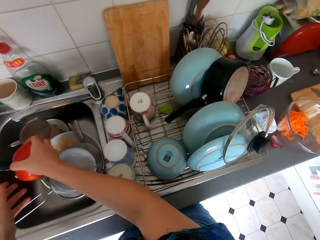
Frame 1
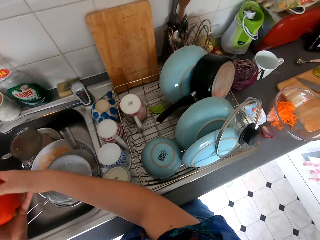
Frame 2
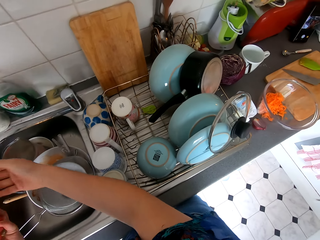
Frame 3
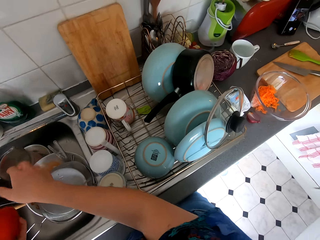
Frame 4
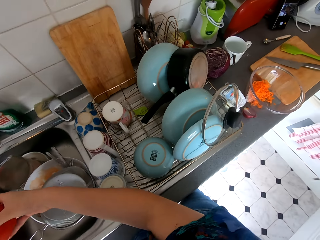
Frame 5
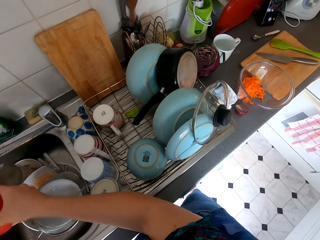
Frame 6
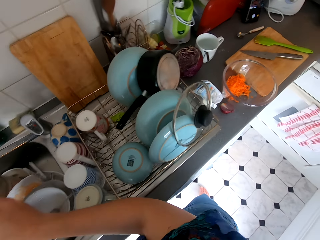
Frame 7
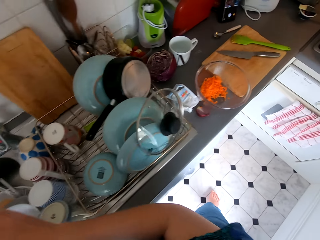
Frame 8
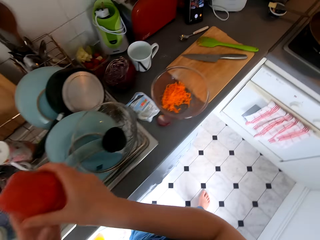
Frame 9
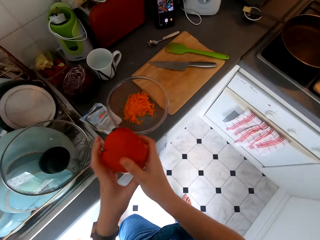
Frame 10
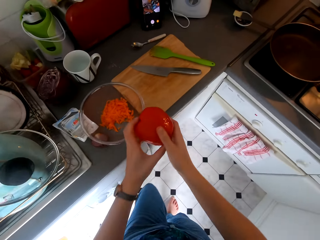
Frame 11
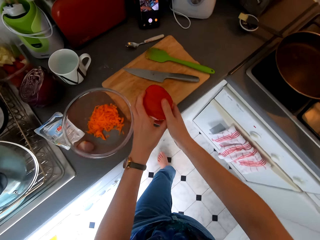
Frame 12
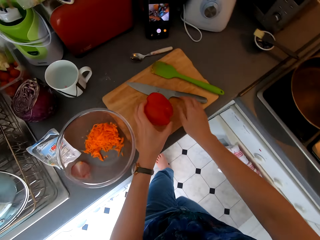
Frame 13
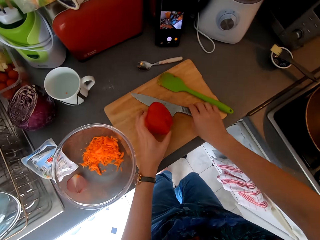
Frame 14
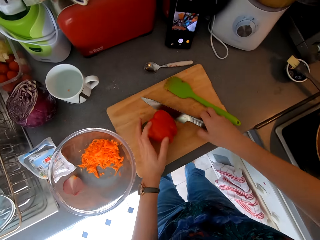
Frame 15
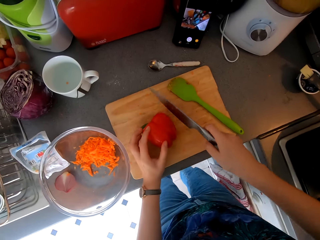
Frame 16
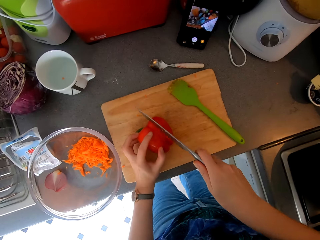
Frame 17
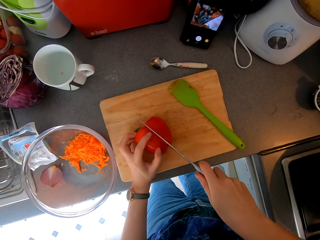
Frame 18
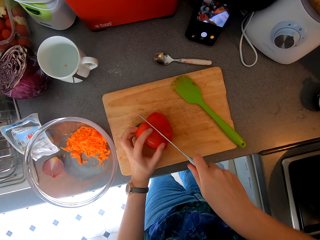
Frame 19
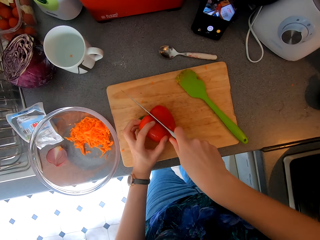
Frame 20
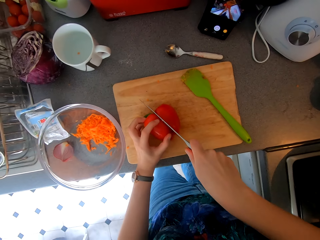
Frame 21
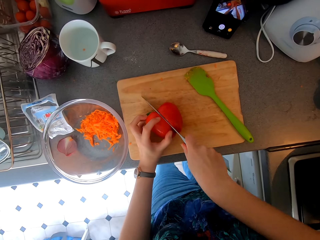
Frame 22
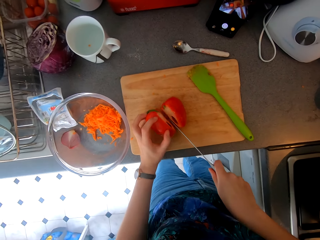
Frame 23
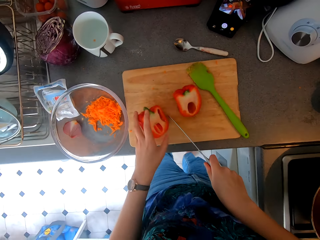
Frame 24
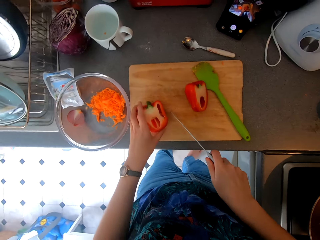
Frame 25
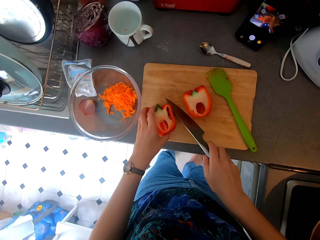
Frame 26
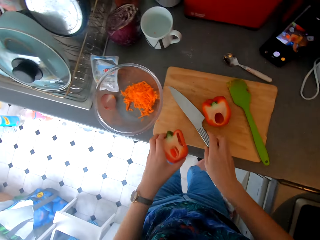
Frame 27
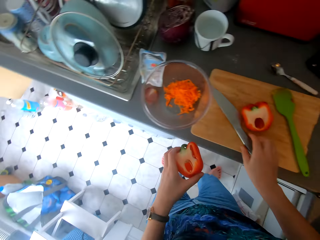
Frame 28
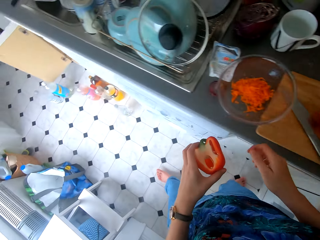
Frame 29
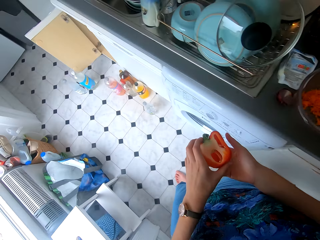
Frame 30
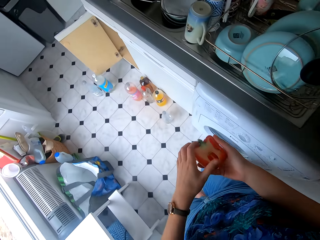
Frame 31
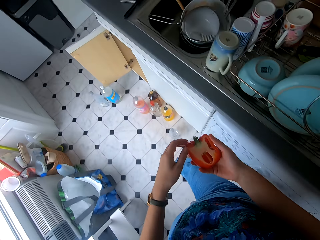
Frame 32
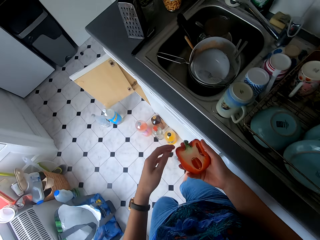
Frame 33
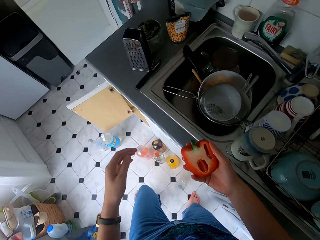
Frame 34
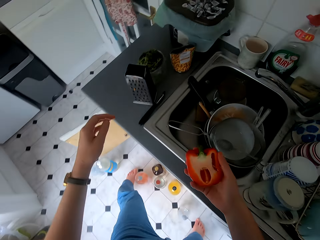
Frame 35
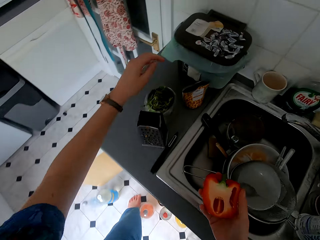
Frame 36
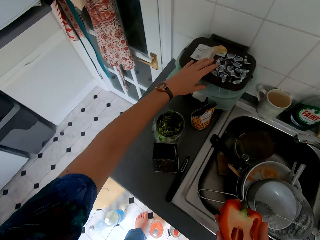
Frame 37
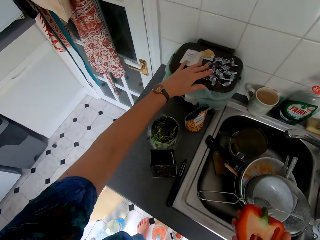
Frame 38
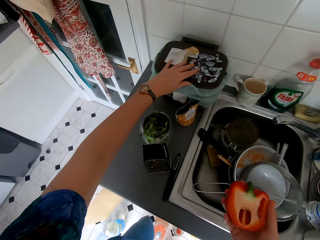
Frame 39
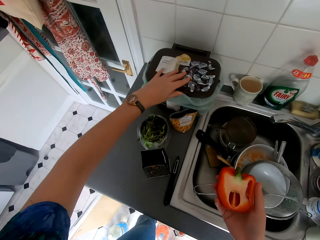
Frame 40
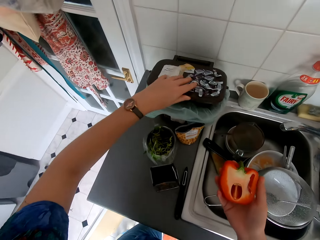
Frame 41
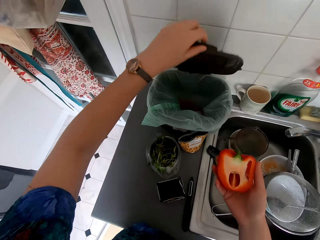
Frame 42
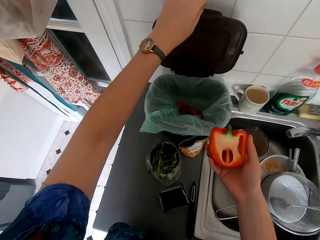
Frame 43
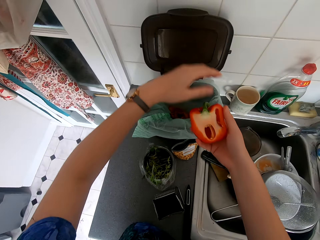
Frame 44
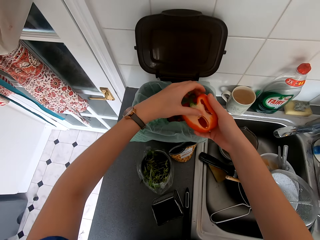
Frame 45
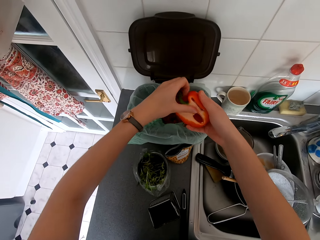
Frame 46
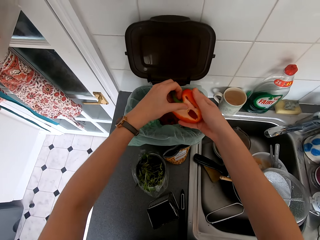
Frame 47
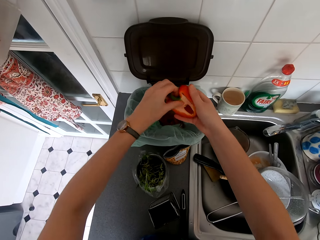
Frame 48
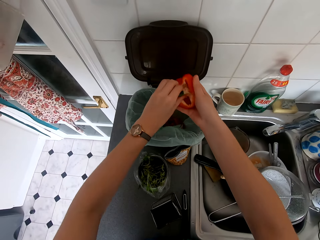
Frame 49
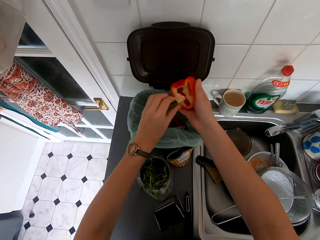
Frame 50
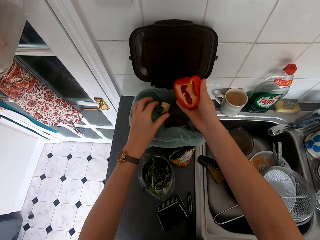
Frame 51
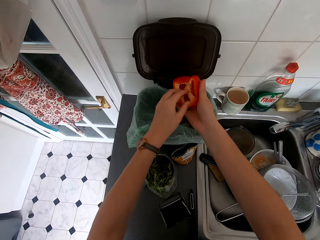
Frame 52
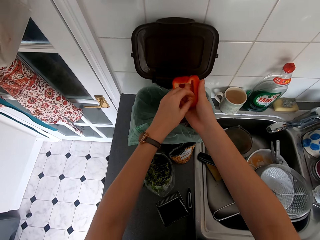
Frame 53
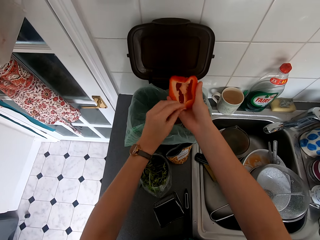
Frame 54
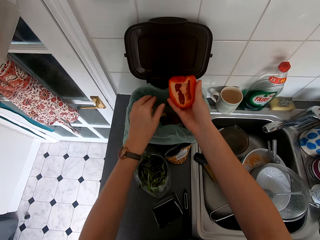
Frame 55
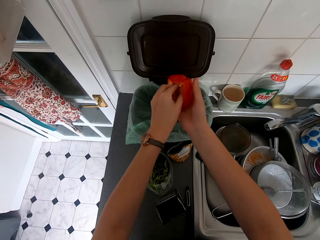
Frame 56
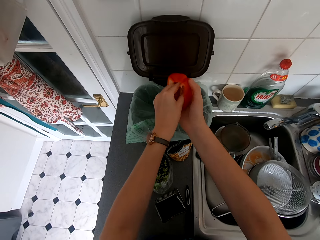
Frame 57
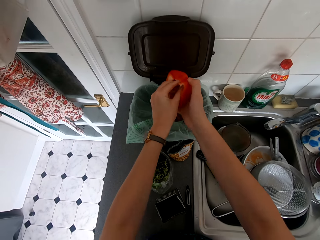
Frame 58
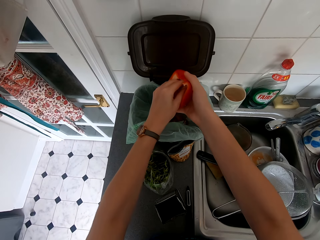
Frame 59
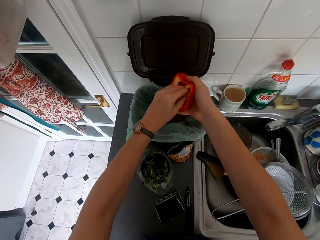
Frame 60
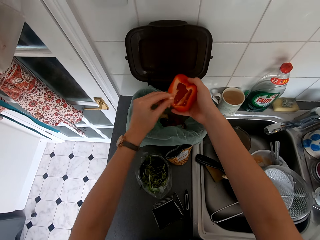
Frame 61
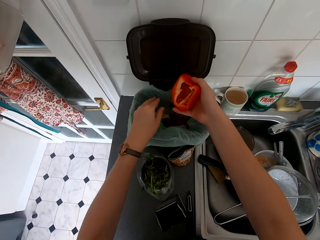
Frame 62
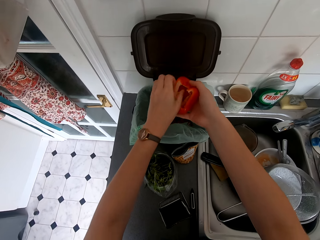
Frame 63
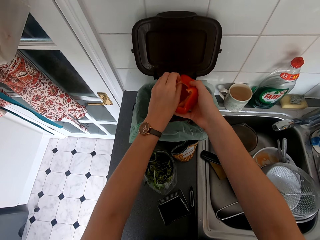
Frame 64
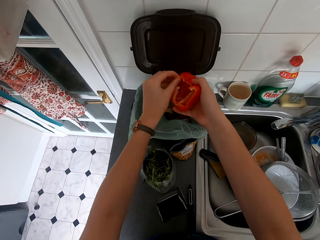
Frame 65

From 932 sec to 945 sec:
The camera wearer walks around the kitchen. They chop the pepper. They place the pepper on the countertop. They carry the pepper. They place the knife on the chopping board and move towards the sink. They unpeel the pepper in the dustbin. They open the dustbin and put the dirt in the dustbin.

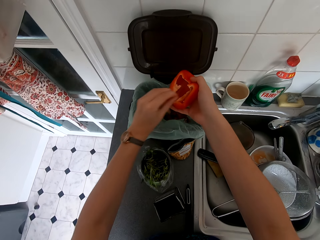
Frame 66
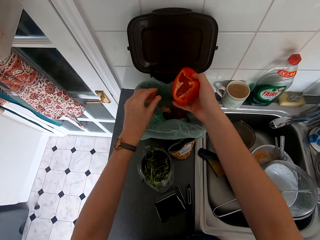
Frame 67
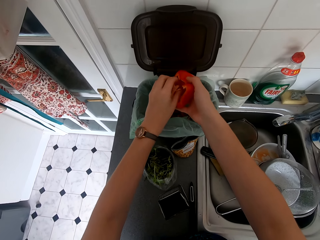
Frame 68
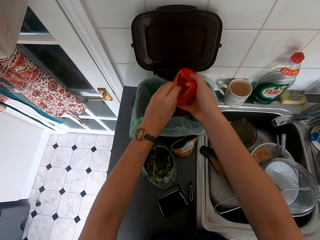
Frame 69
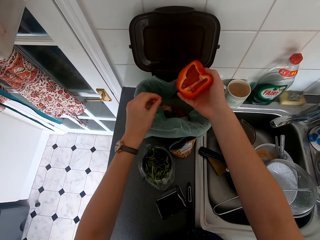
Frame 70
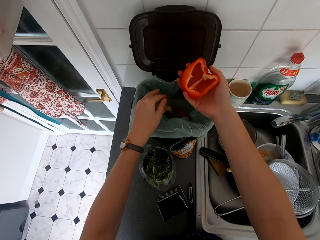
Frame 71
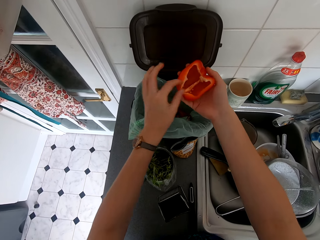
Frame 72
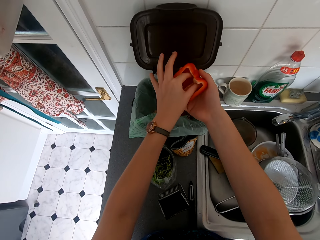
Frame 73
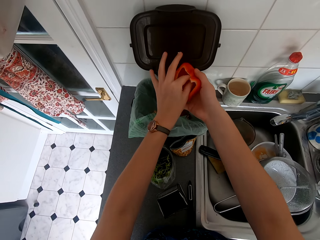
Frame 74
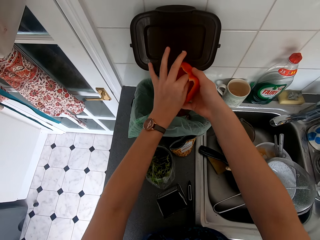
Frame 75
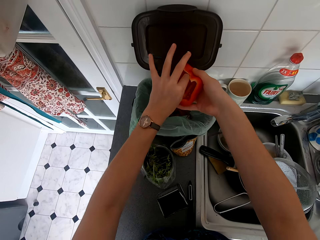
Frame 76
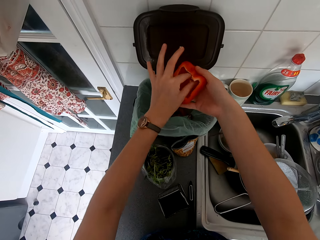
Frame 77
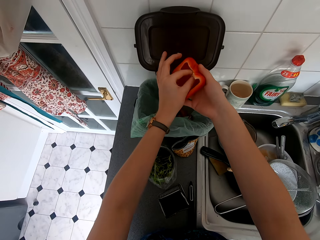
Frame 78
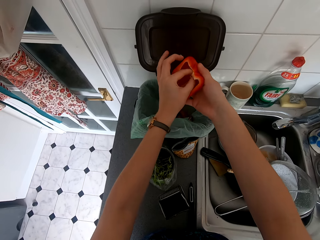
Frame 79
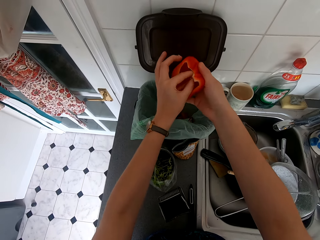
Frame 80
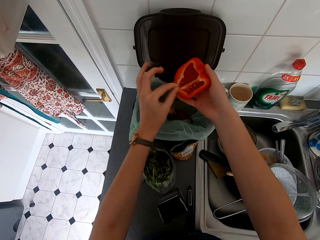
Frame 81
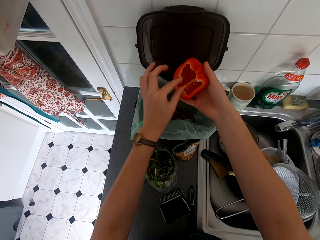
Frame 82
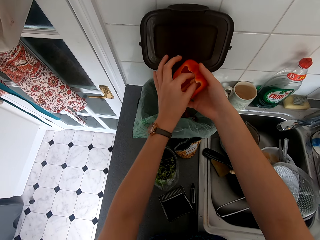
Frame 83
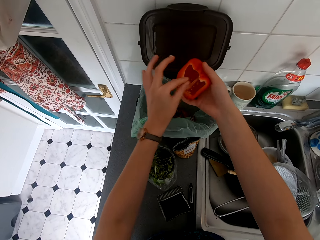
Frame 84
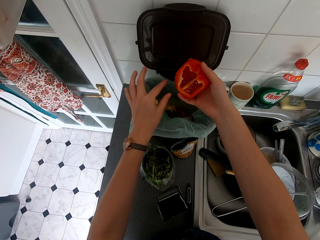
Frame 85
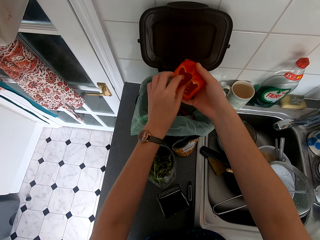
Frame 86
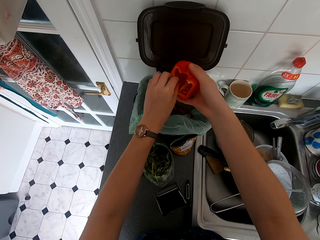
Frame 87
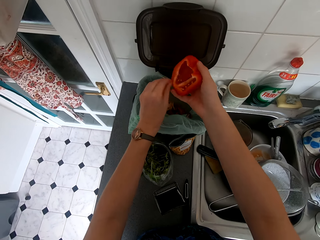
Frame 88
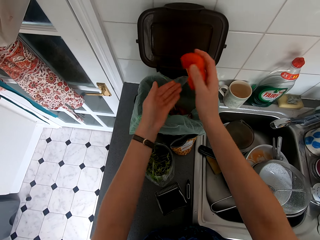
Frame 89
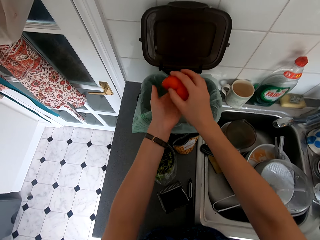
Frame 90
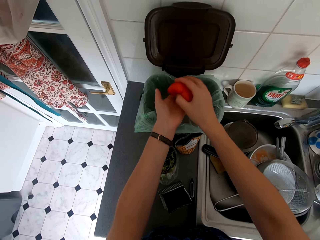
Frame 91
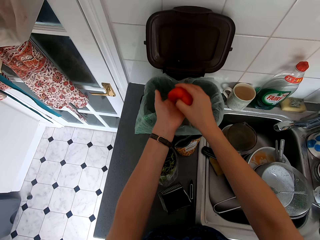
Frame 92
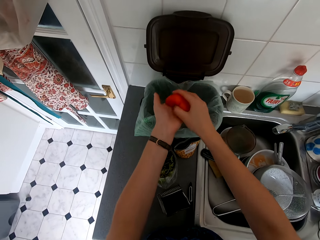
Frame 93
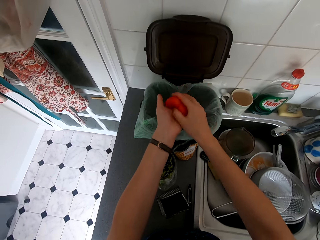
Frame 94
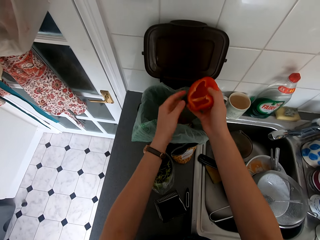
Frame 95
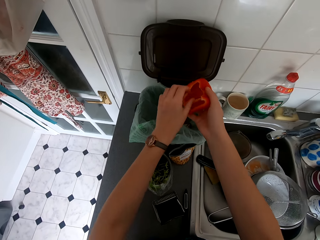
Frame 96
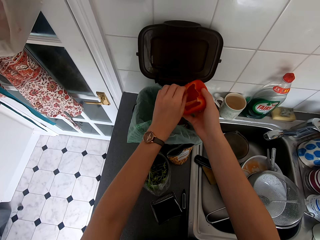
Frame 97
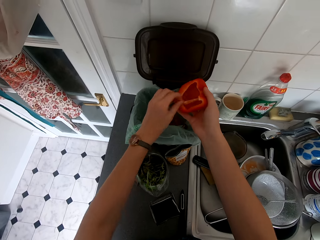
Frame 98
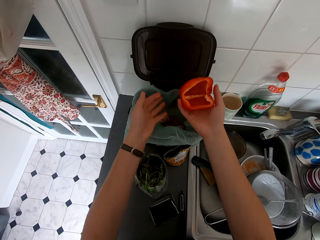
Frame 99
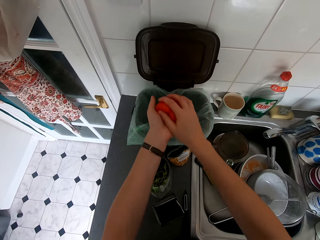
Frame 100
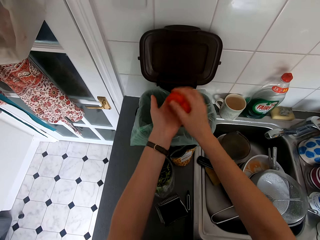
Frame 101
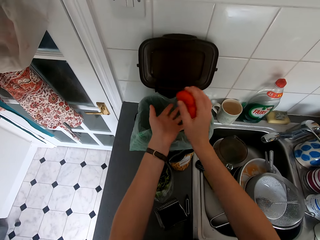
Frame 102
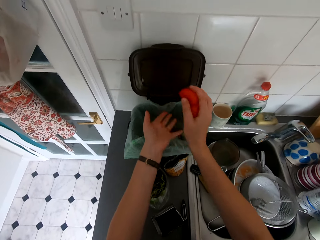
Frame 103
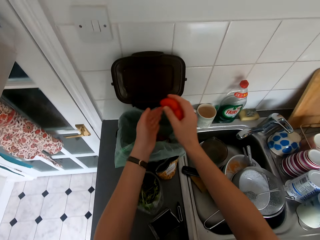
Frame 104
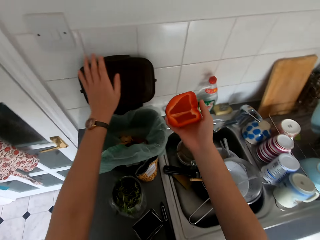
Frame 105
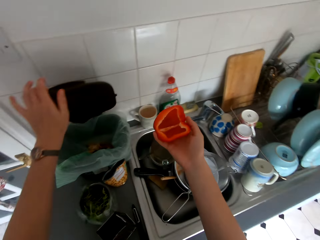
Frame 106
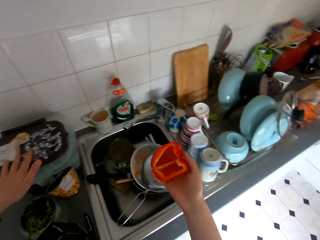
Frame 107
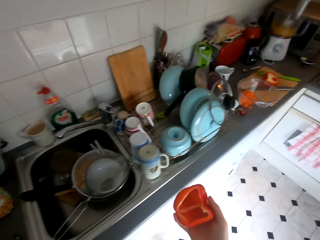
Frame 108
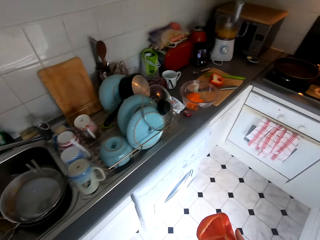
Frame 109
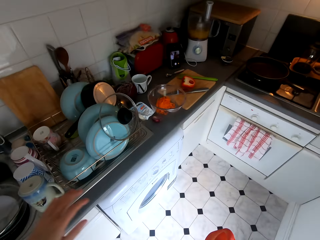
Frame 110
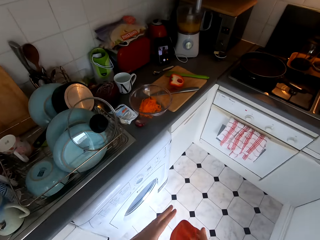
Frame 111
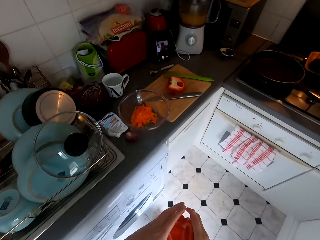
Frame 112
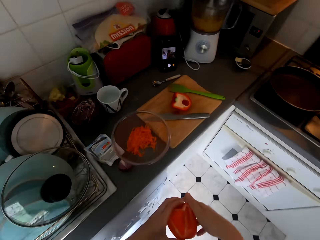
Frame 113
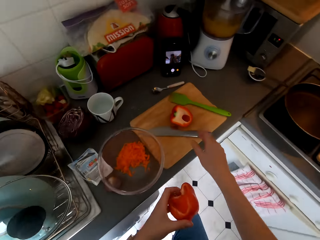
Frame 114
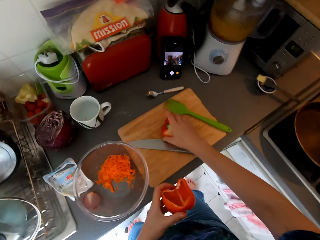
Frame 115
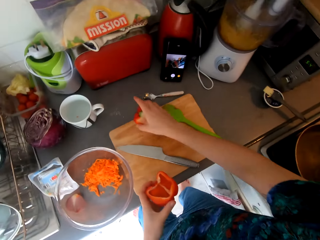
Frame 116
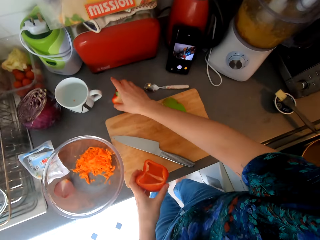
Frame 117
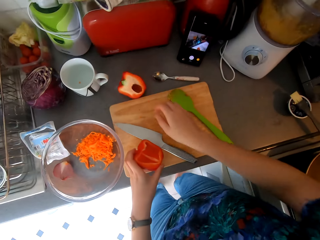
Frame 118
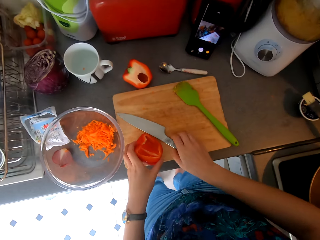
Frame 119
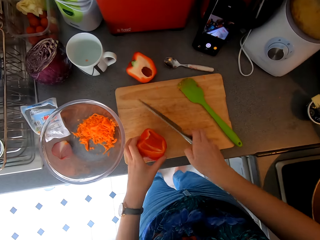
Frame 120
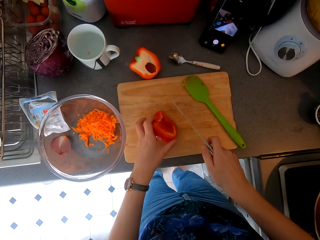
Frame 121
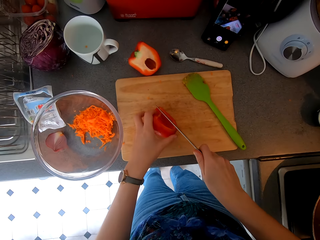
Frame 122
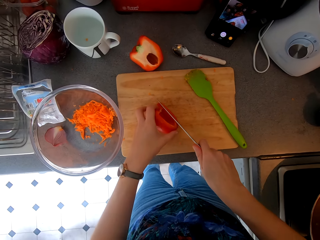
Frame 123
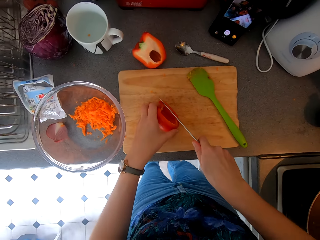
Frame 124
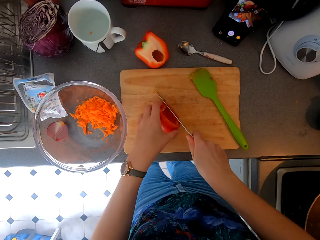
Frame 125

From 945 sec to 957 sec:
The camera wearer closes the dustbin. They move towards the countertop and walk around the kitchen. They push away the pepper and carry the pepper.
